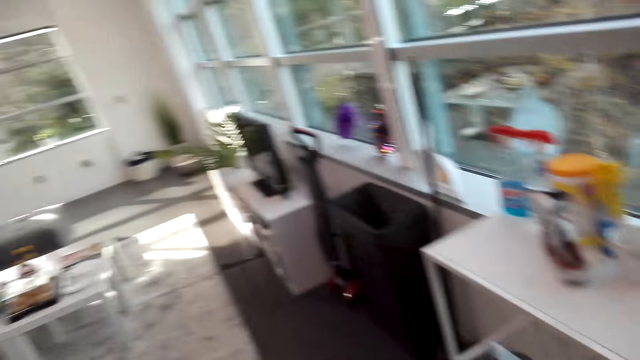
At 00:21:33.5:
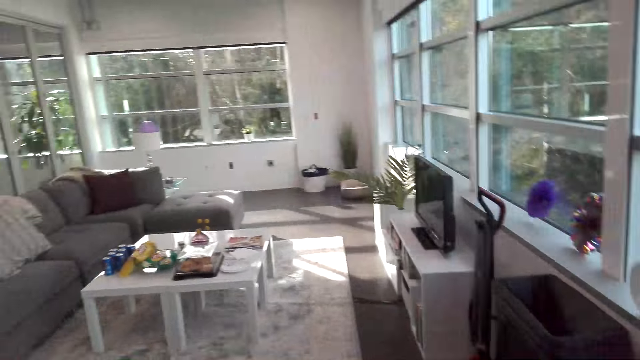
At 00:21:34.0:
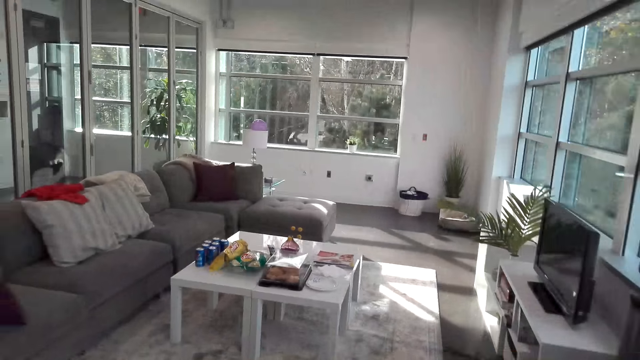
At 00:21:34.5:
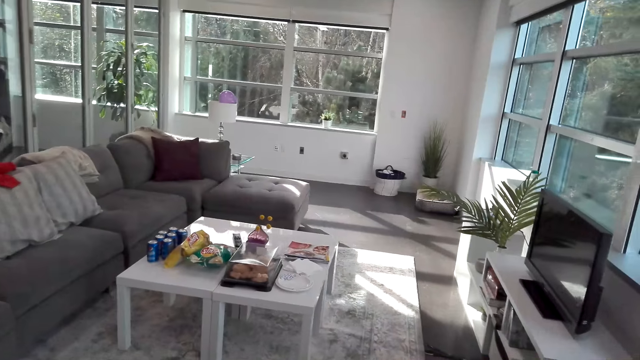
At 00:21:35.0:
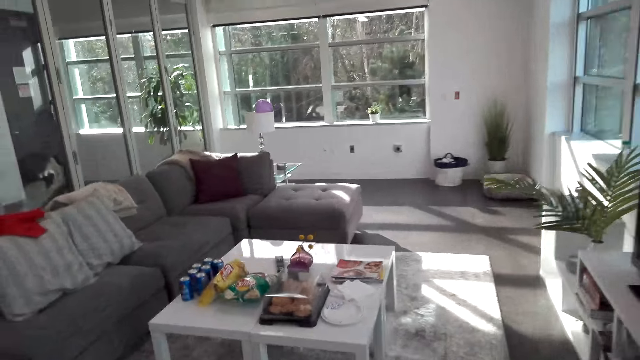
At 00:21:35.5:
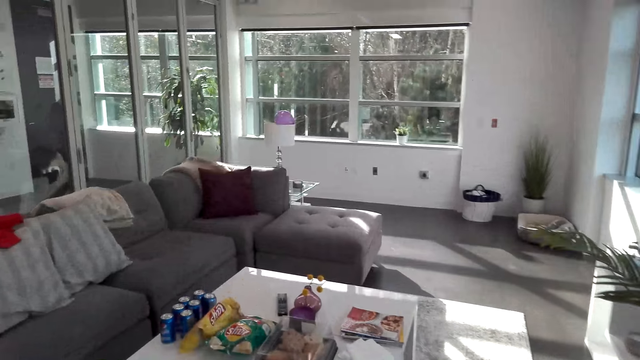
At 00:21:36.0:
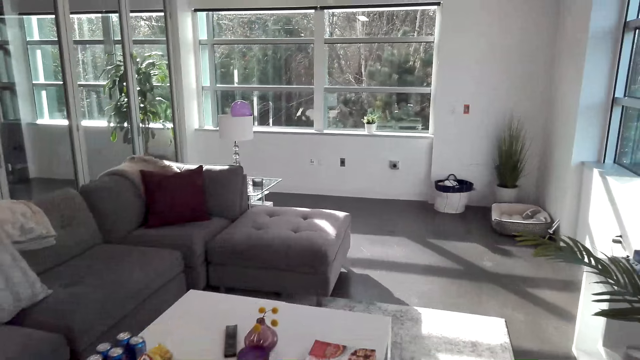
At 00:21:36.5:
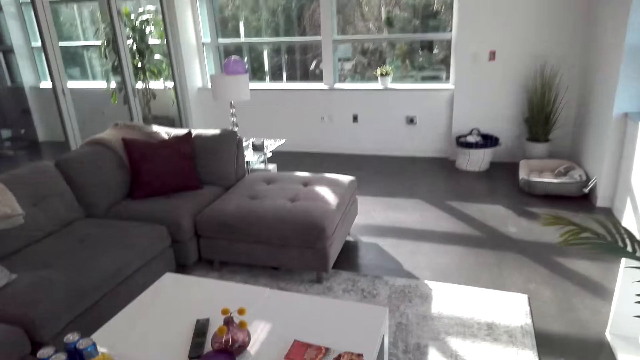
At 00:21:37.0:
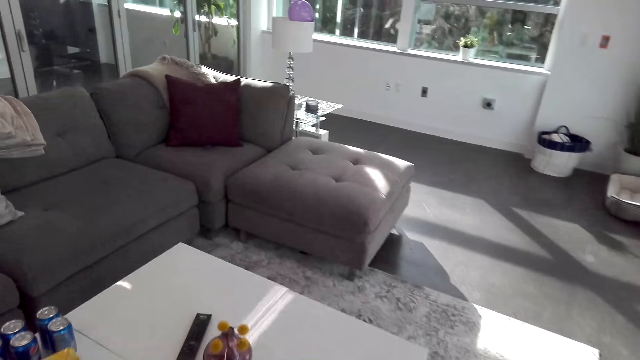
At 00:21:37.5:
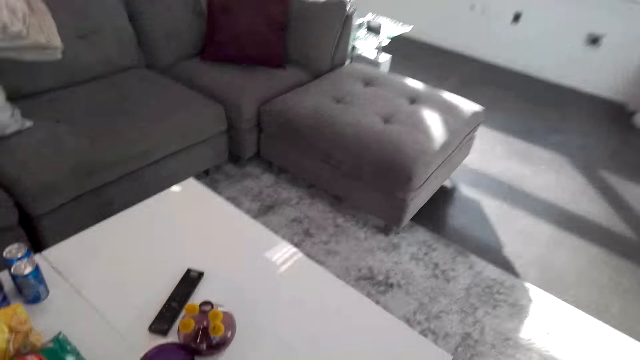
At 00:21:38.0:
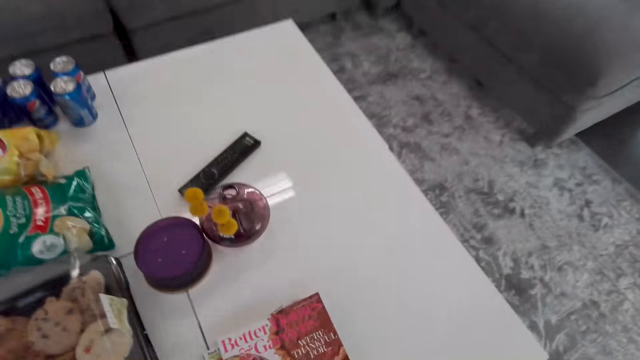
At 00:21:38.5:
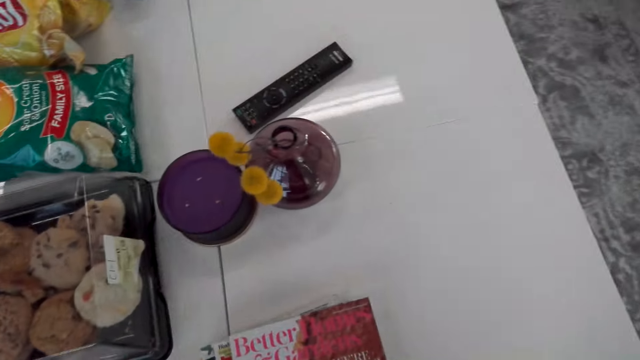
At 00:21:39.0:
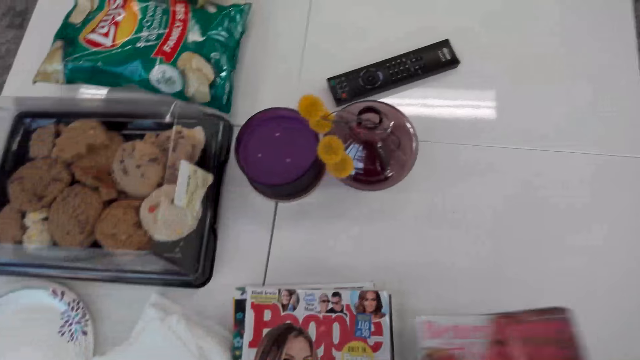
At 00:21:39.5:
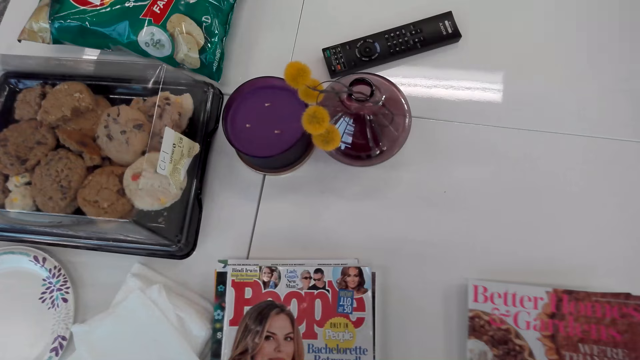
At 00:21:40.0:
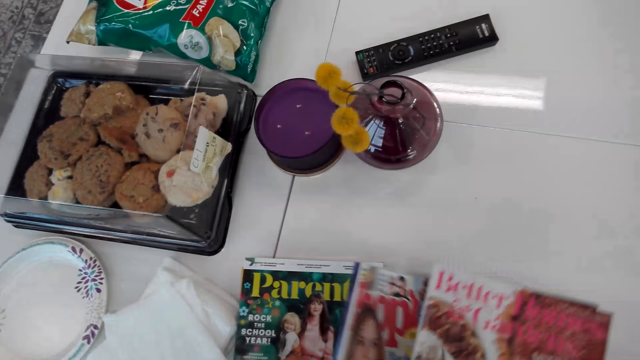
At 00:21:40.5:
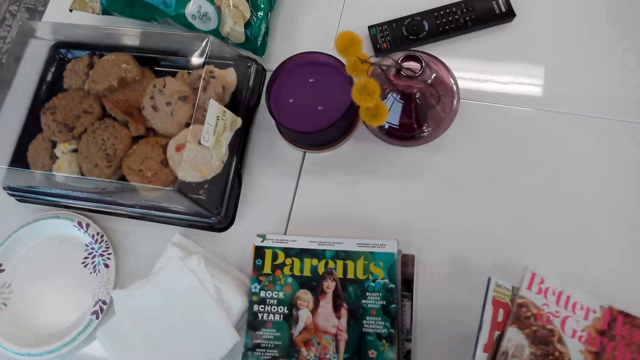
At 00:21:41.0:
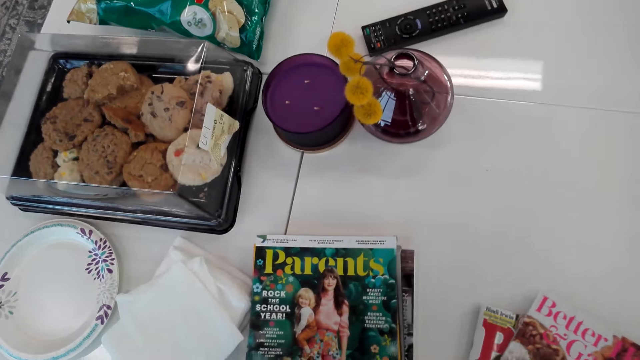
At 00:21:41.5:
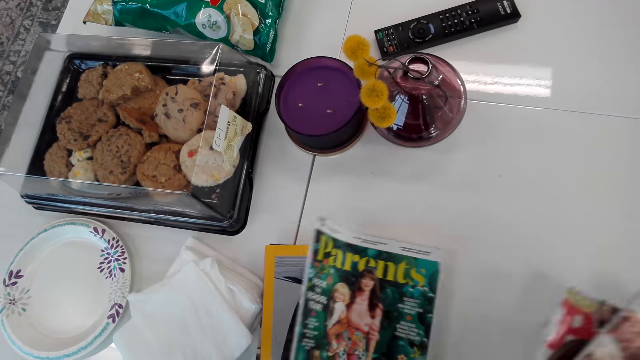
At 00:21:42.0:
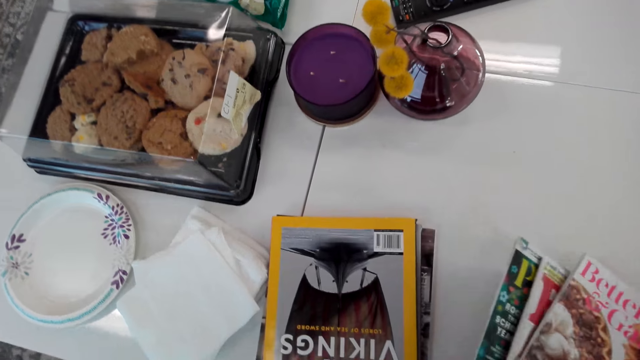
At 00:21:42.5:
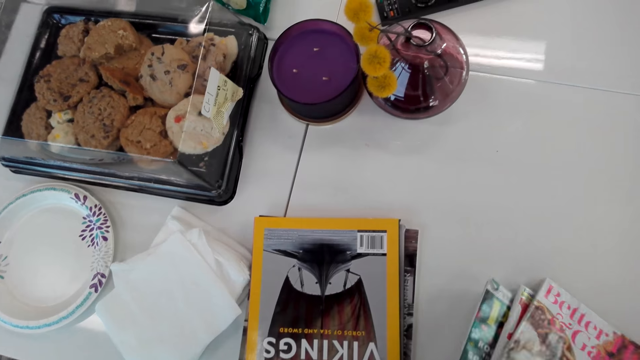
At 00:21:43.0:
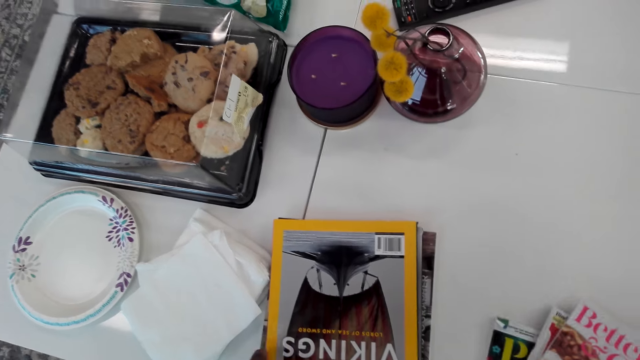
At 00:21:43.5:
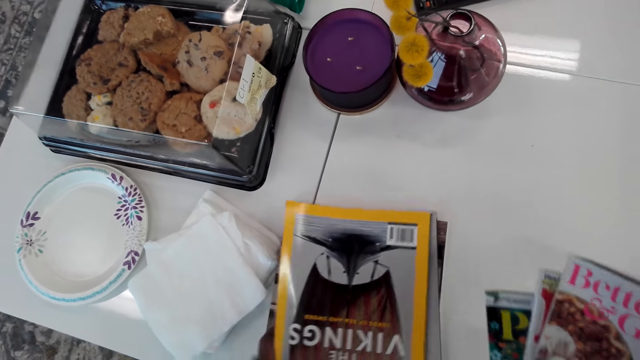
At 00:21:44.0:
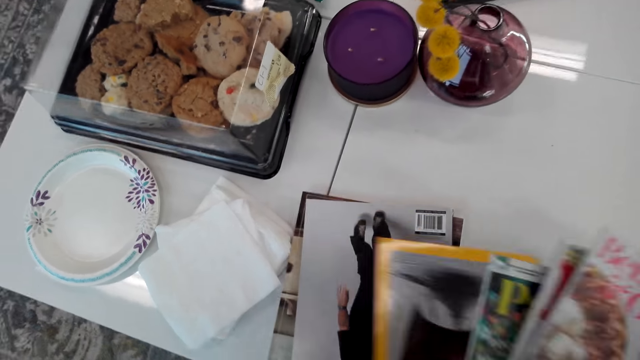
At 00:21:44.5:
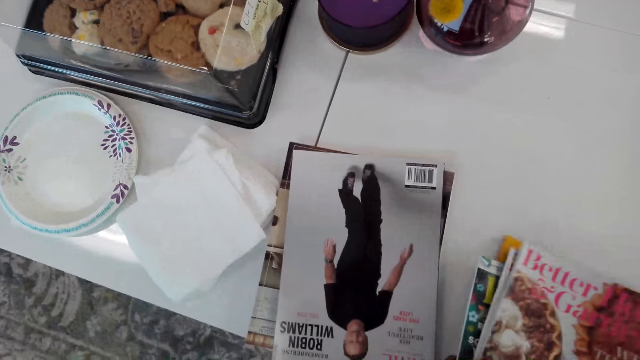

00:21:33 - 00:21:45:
The camera wearer walks in the house. They stare at the magazines. They take the magazine.

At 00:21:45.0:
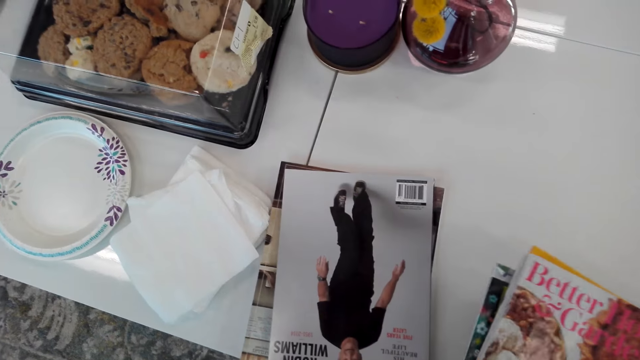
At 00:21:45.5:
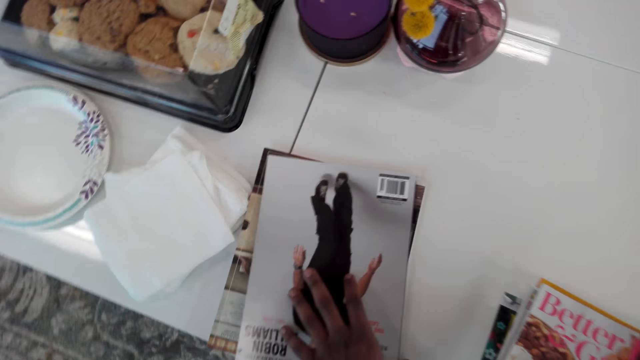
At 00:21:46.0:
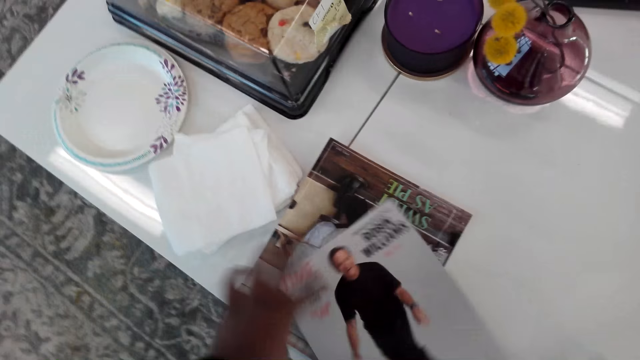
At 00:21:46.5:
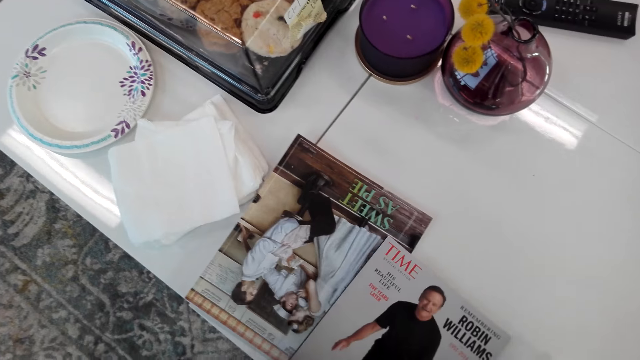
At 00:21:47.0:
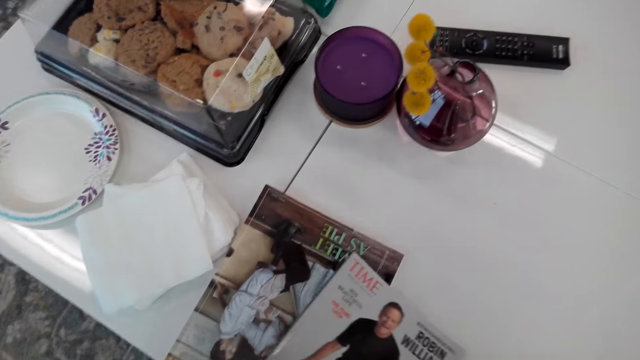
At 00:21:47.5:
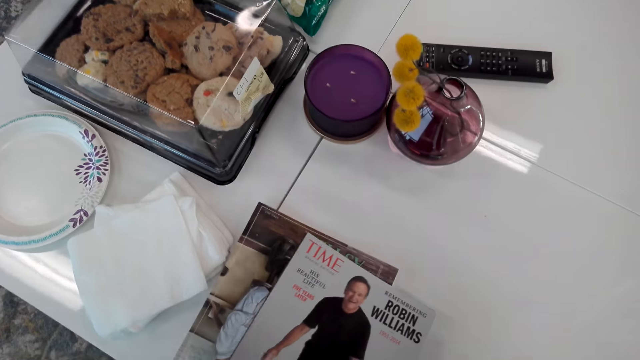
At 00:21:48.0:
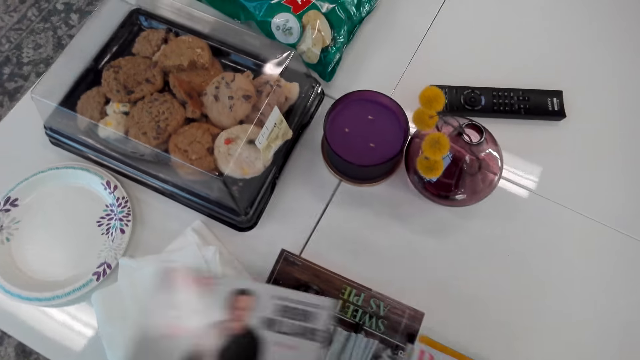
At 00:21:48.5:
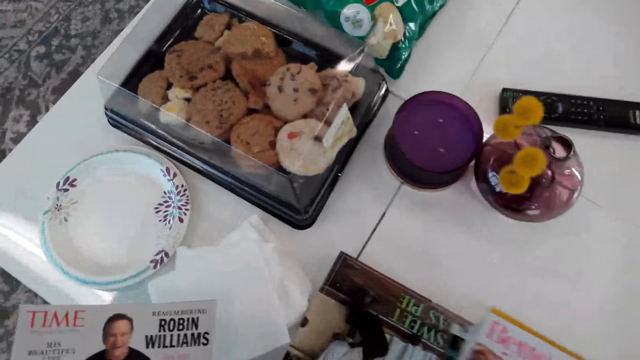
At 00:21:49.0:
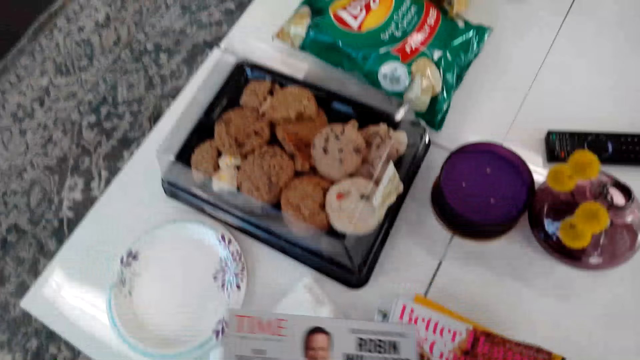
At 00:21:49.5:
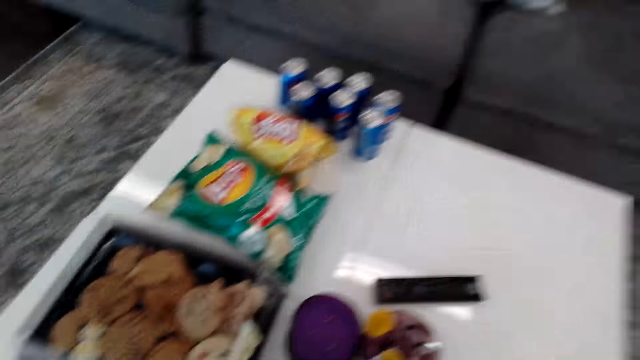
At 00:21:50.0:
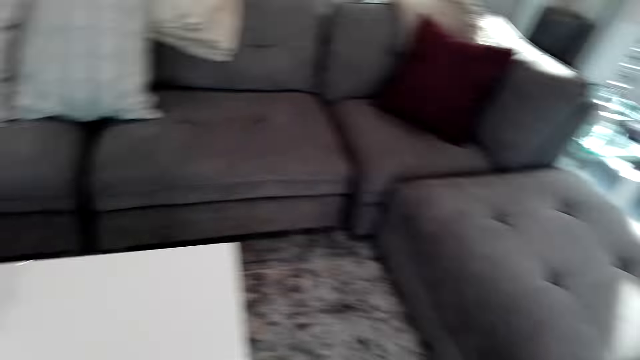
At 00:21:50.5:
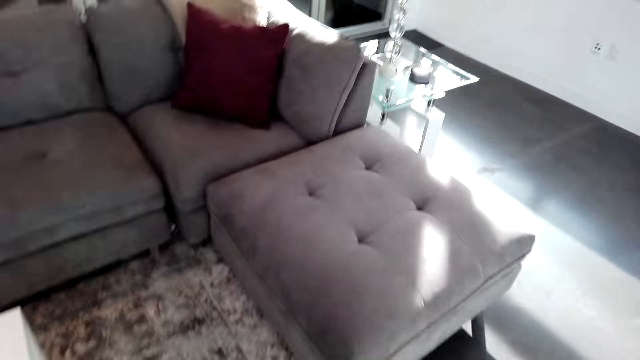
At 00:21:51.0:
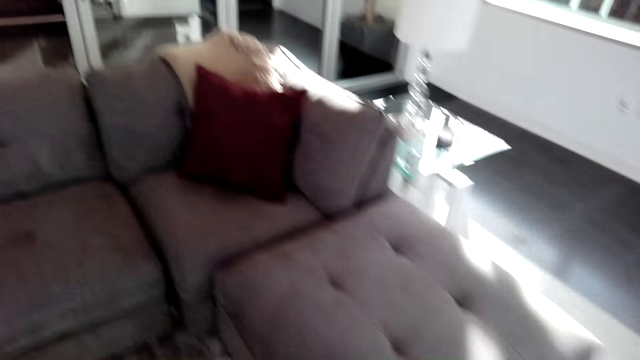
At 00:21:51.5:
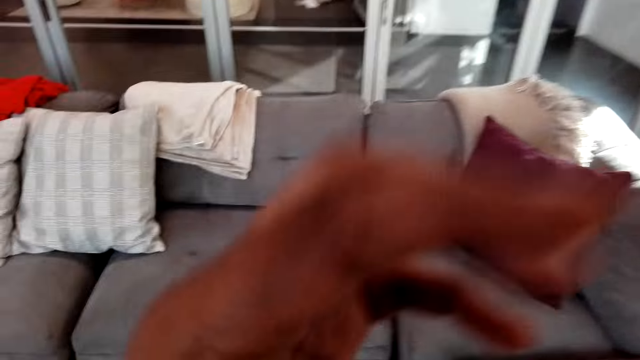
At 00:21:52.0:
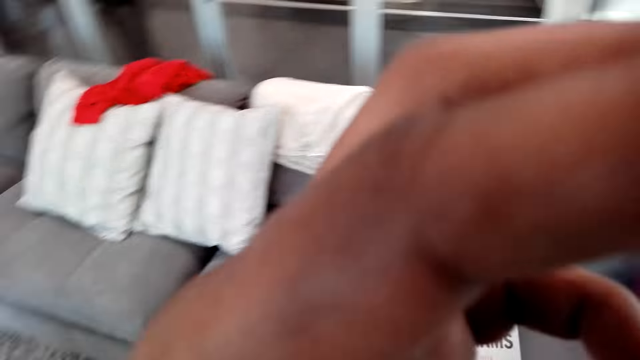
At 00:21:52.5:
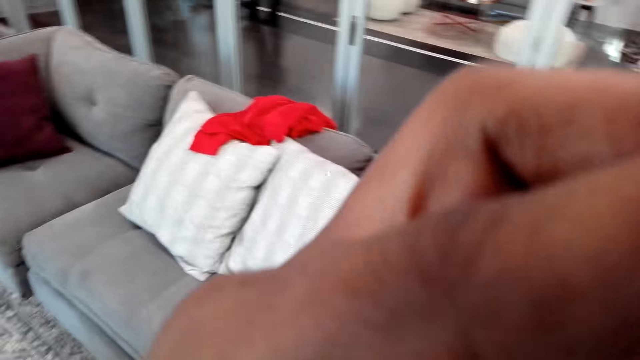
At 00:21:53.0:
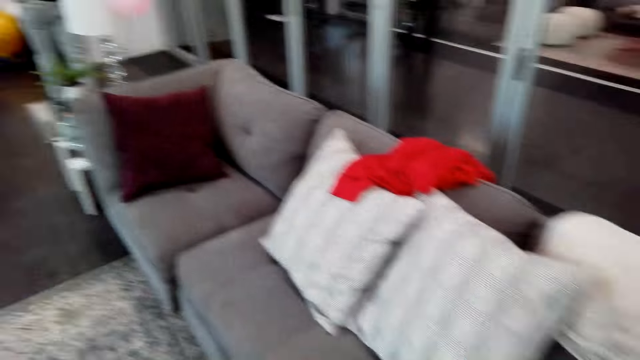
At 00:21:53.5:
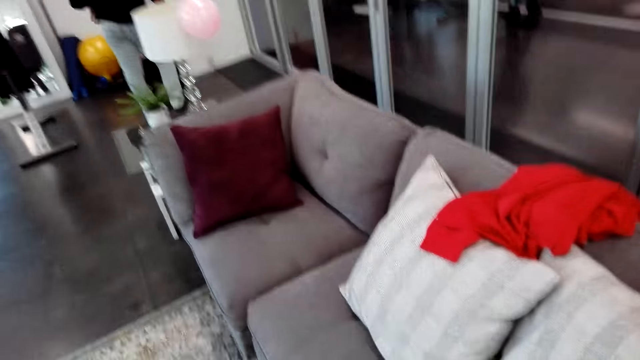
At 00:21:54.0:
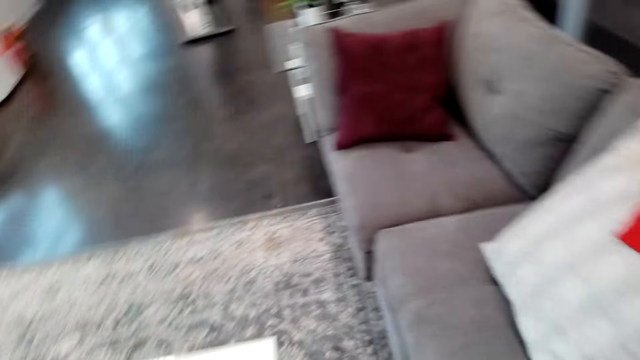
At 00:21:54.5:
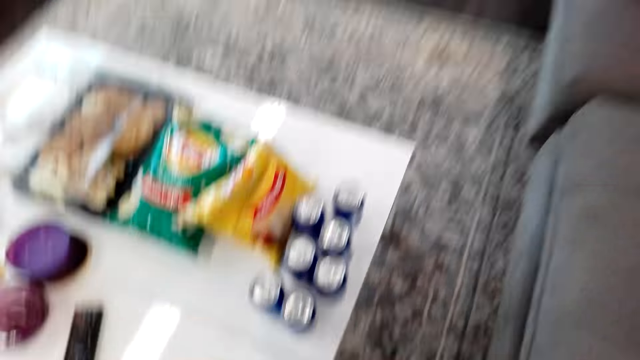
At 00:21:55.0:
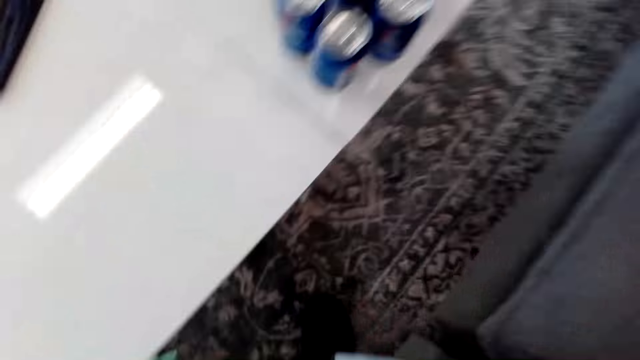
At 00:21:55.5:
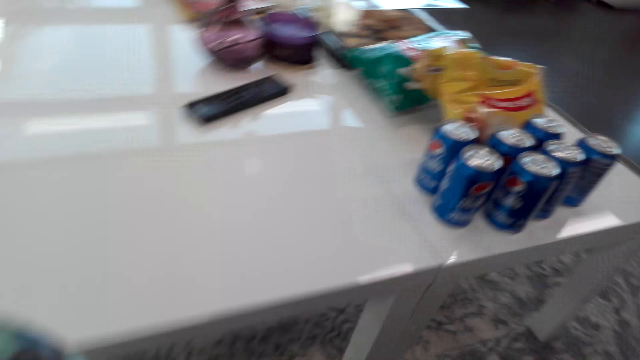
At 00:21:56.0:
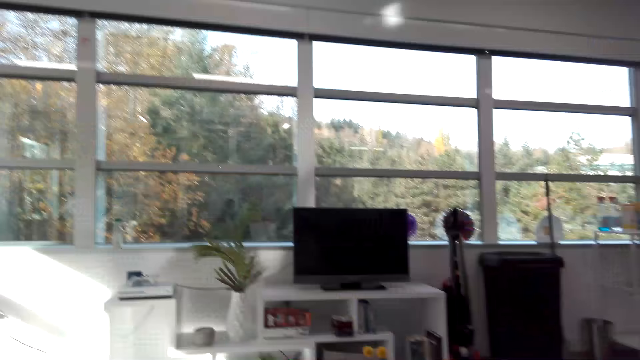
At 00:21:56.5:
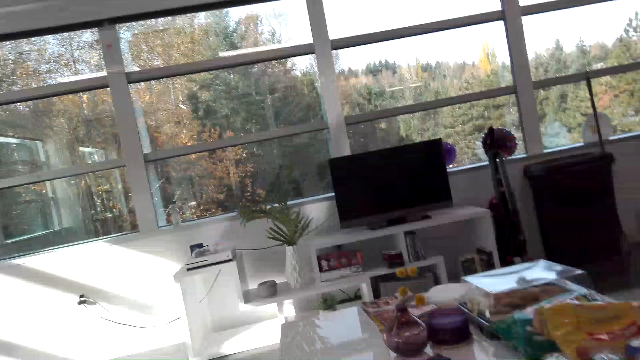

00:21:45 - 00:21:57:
The camera wearer walks in the house. They touch the camera. They sit on the couch.
